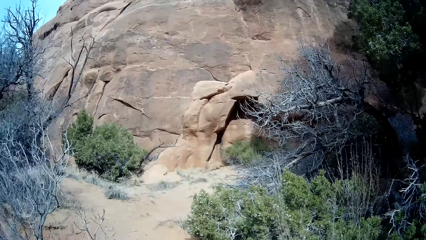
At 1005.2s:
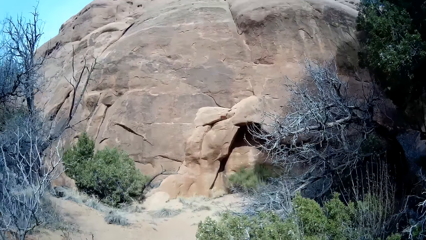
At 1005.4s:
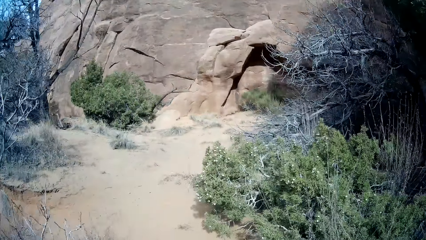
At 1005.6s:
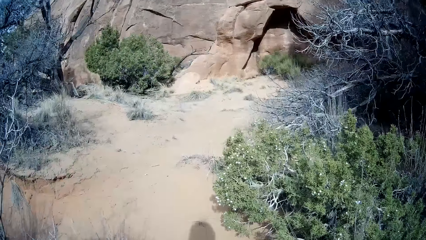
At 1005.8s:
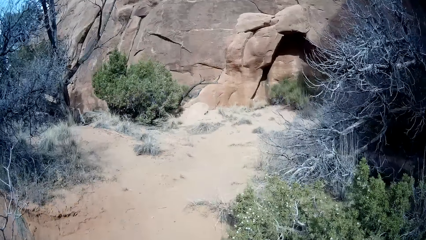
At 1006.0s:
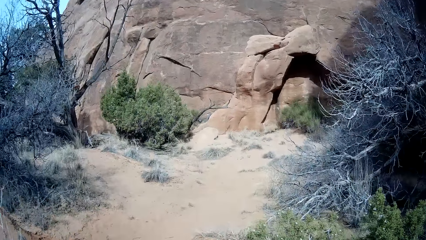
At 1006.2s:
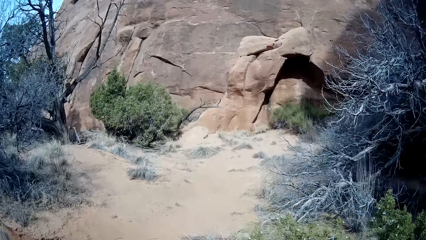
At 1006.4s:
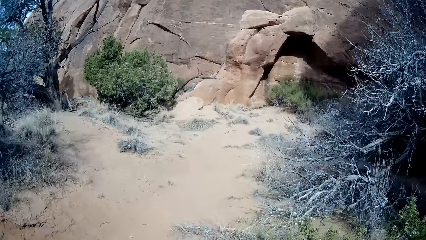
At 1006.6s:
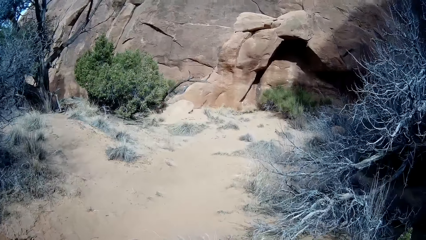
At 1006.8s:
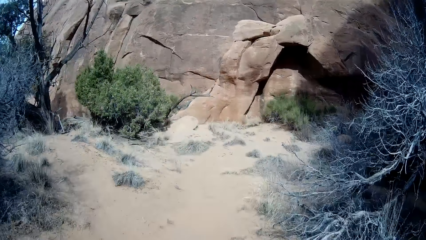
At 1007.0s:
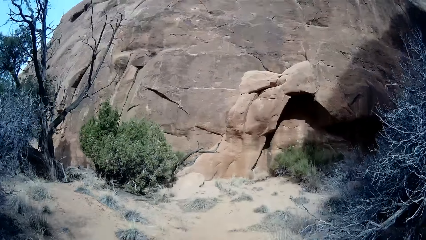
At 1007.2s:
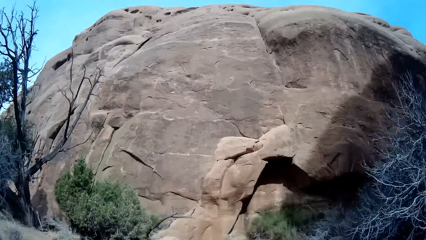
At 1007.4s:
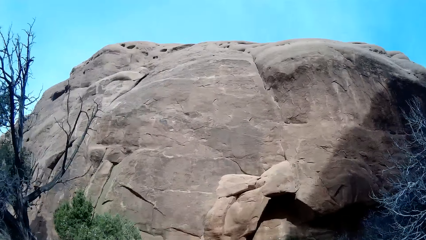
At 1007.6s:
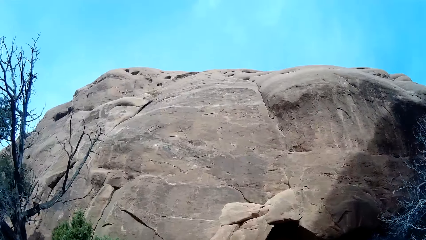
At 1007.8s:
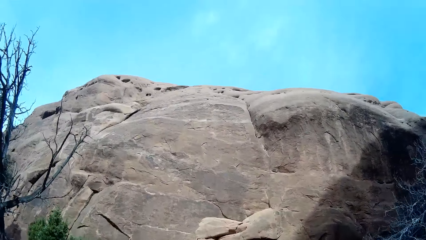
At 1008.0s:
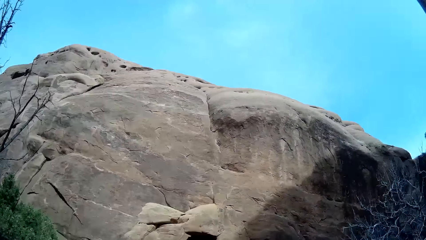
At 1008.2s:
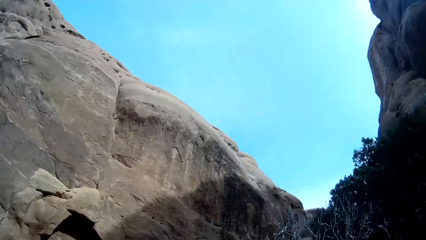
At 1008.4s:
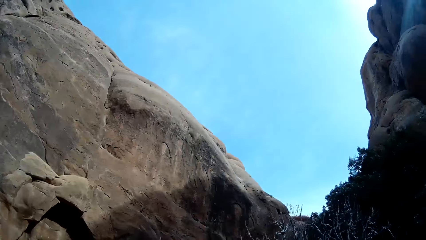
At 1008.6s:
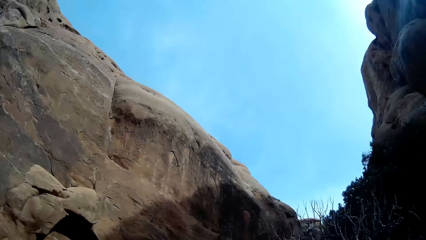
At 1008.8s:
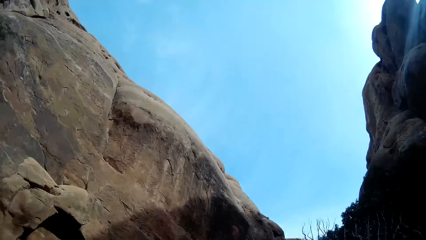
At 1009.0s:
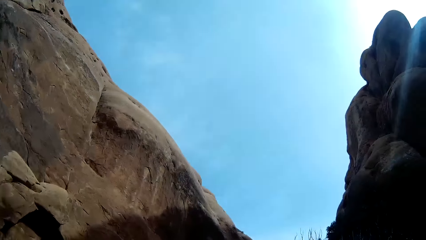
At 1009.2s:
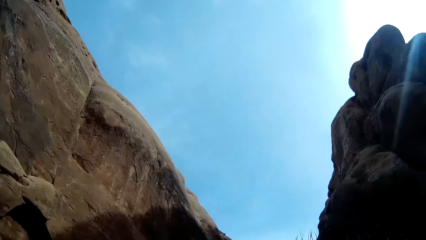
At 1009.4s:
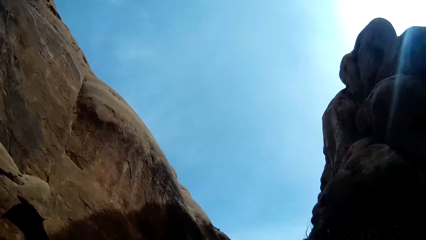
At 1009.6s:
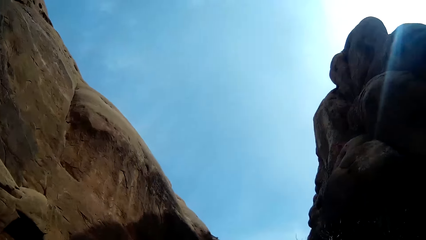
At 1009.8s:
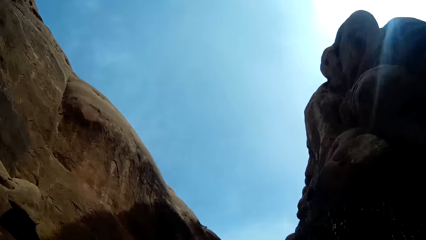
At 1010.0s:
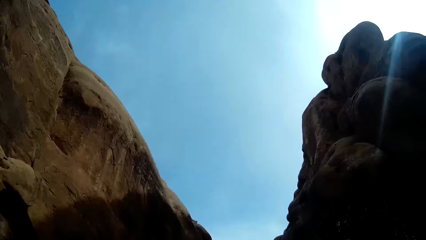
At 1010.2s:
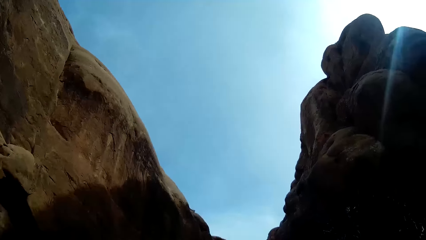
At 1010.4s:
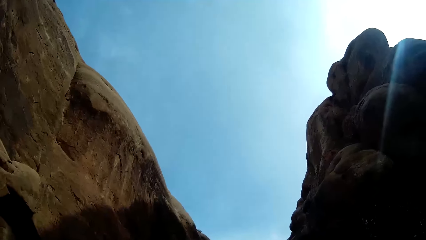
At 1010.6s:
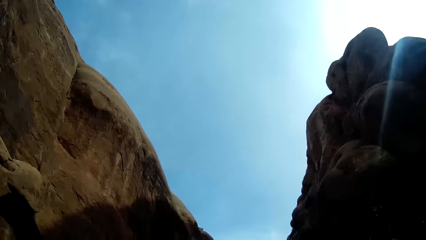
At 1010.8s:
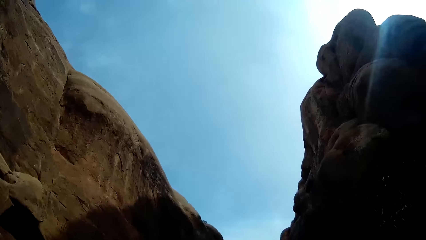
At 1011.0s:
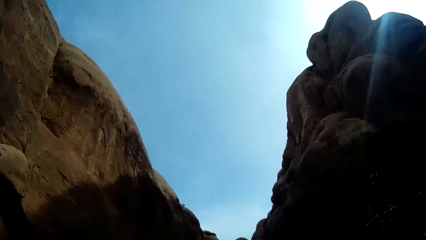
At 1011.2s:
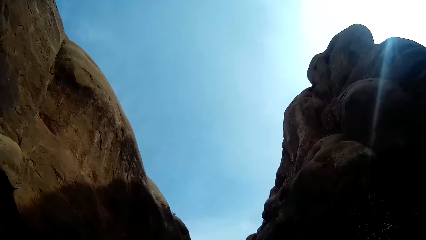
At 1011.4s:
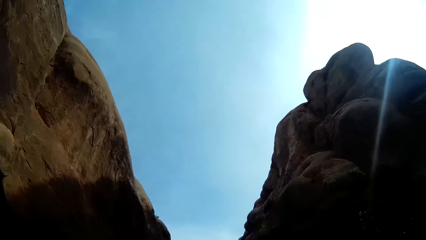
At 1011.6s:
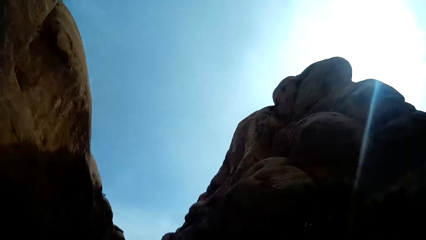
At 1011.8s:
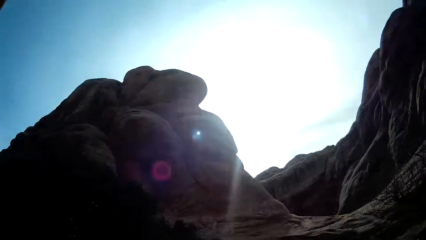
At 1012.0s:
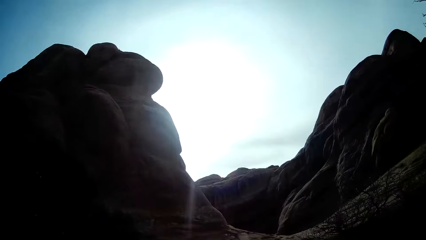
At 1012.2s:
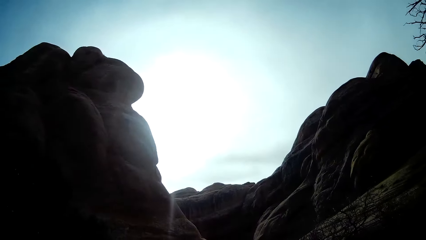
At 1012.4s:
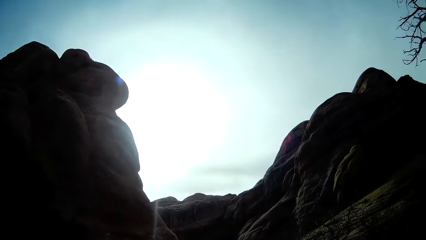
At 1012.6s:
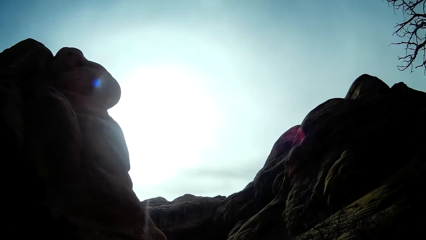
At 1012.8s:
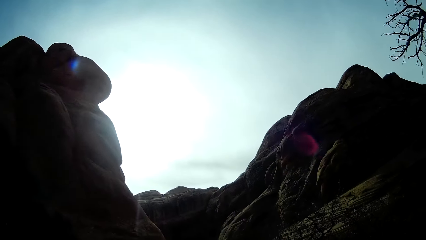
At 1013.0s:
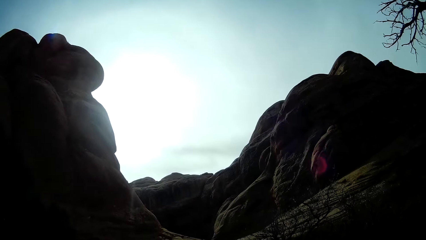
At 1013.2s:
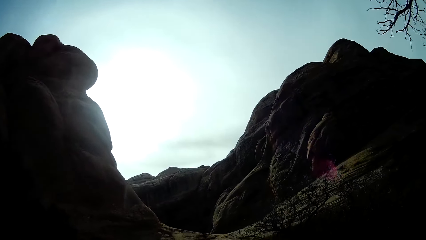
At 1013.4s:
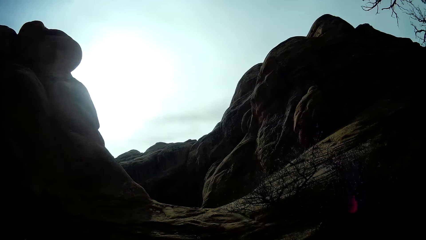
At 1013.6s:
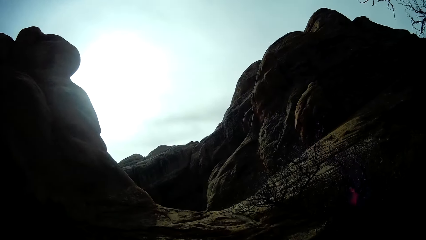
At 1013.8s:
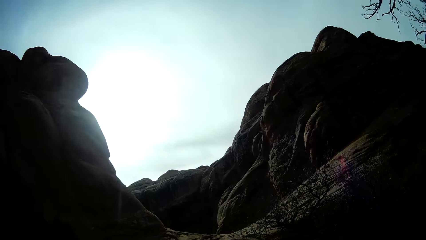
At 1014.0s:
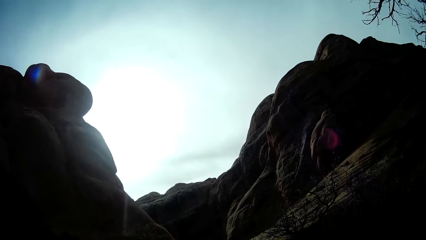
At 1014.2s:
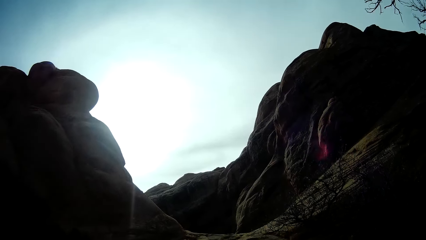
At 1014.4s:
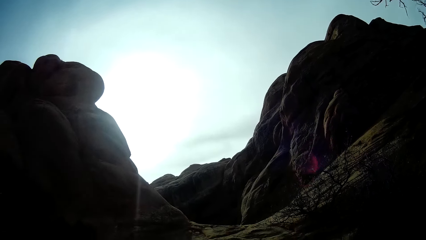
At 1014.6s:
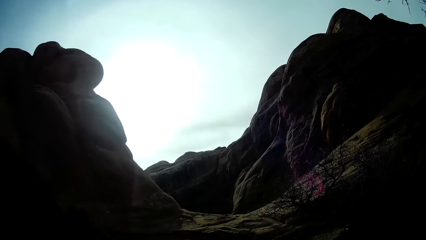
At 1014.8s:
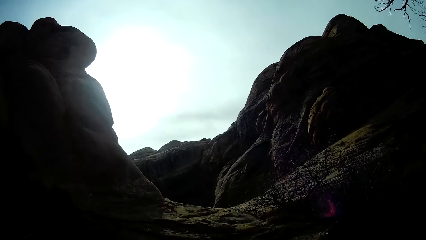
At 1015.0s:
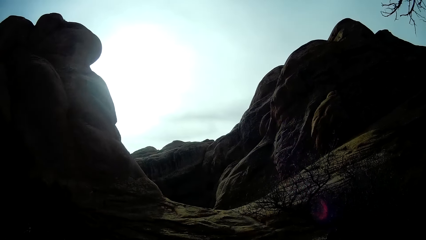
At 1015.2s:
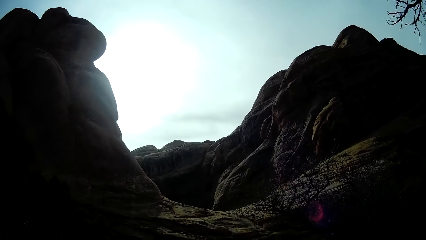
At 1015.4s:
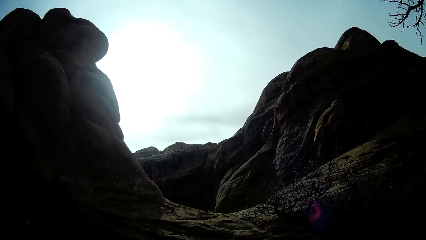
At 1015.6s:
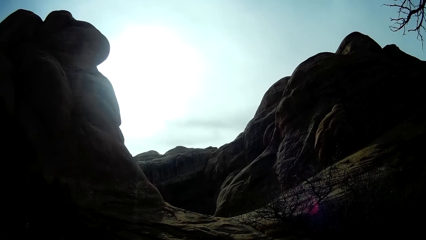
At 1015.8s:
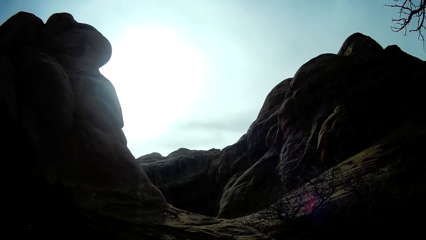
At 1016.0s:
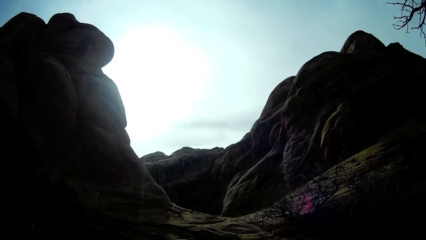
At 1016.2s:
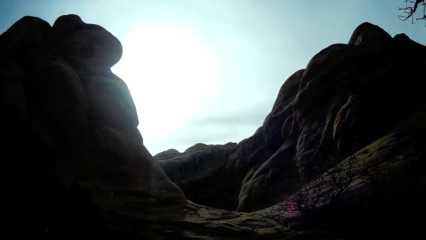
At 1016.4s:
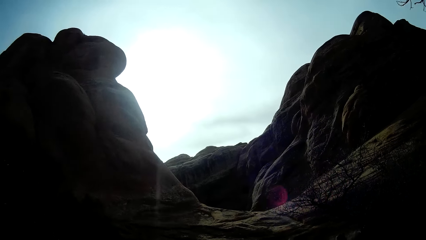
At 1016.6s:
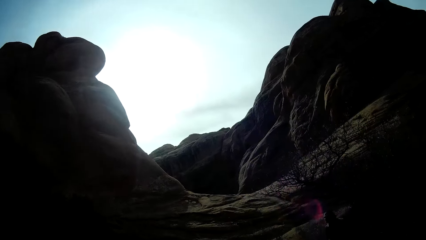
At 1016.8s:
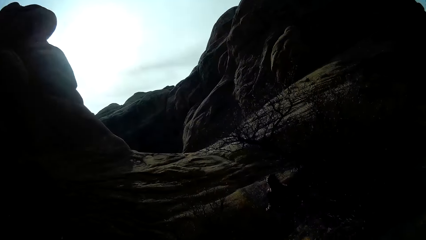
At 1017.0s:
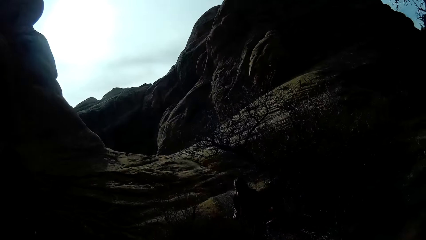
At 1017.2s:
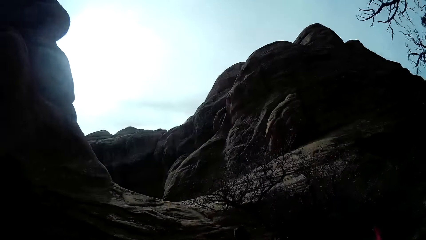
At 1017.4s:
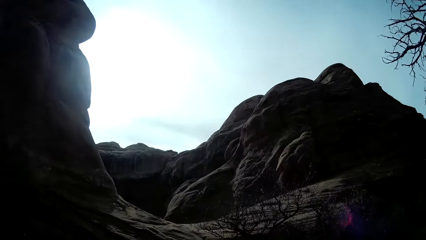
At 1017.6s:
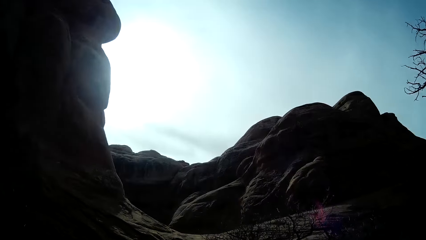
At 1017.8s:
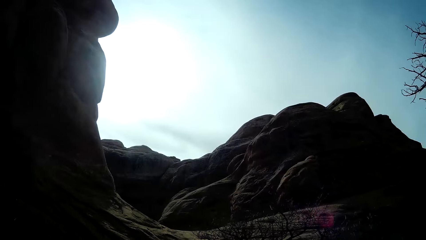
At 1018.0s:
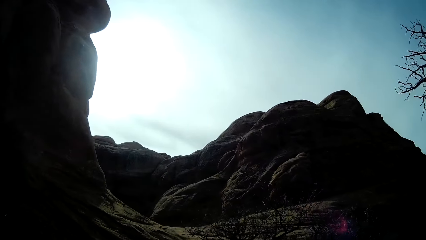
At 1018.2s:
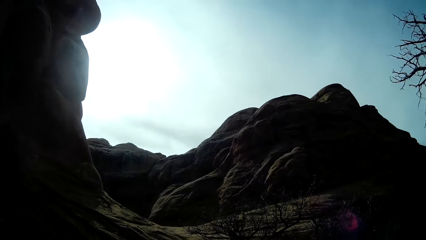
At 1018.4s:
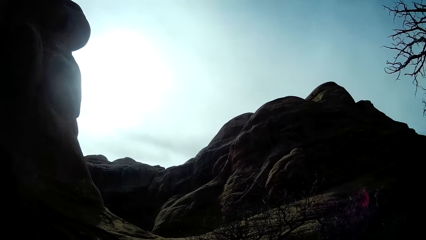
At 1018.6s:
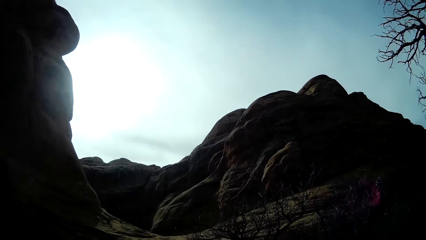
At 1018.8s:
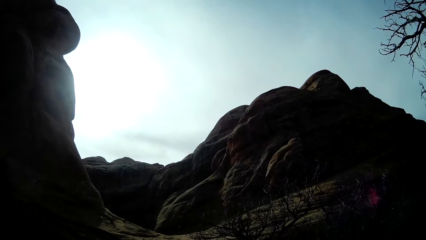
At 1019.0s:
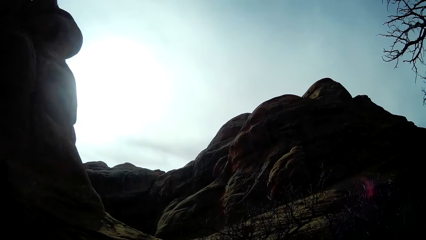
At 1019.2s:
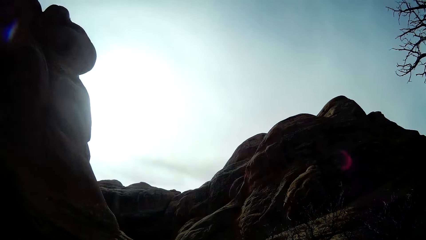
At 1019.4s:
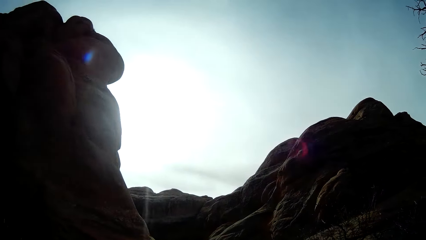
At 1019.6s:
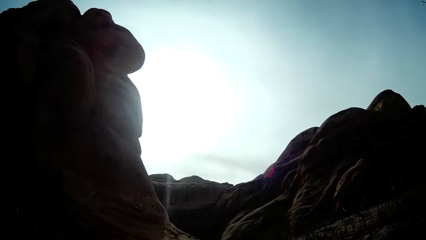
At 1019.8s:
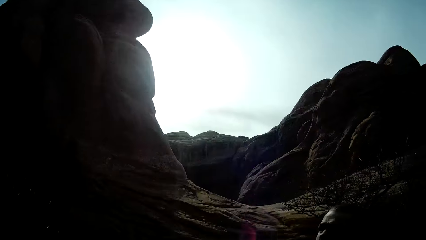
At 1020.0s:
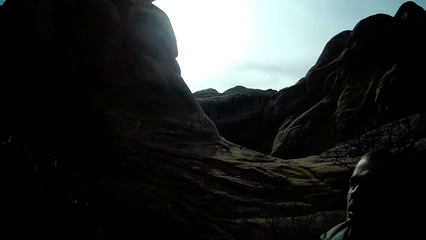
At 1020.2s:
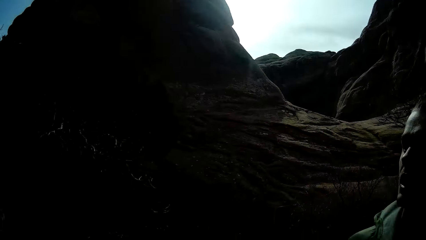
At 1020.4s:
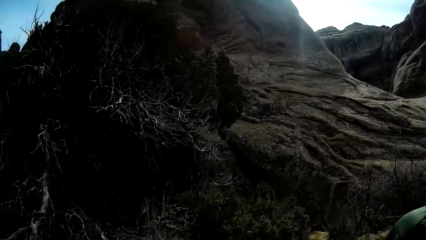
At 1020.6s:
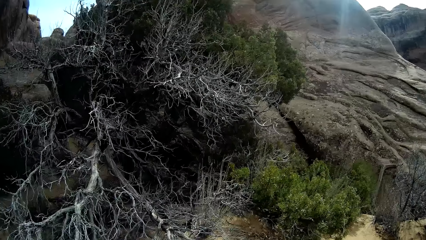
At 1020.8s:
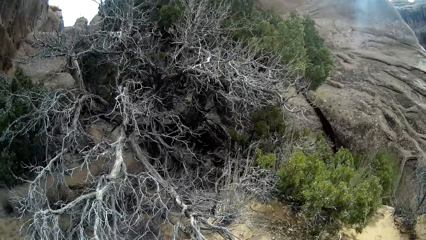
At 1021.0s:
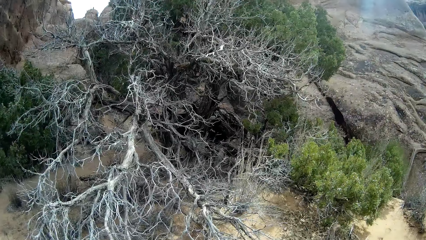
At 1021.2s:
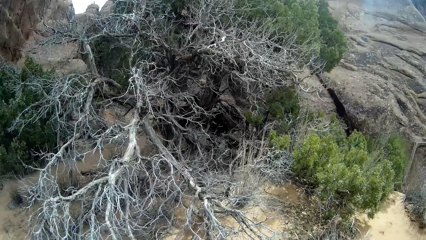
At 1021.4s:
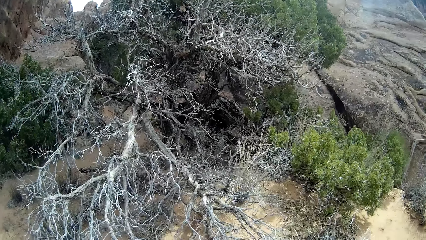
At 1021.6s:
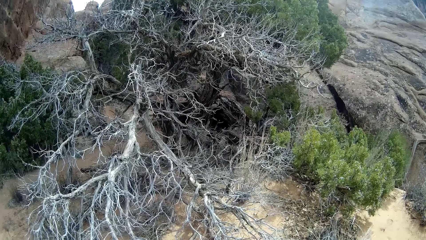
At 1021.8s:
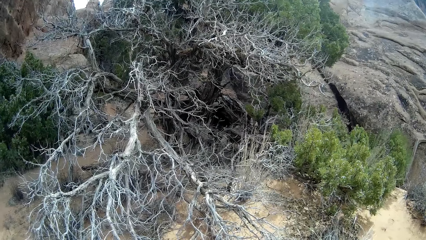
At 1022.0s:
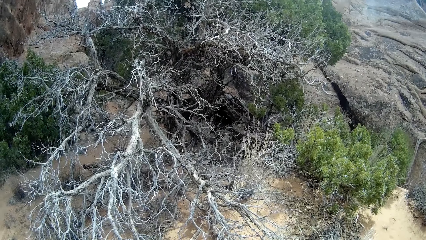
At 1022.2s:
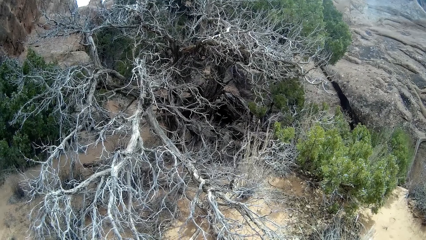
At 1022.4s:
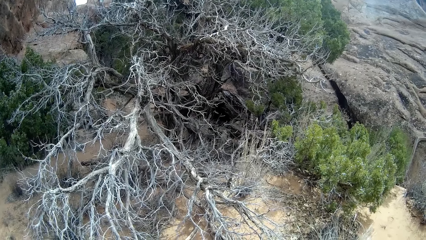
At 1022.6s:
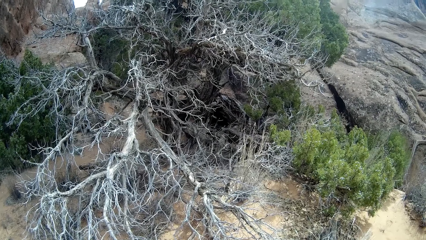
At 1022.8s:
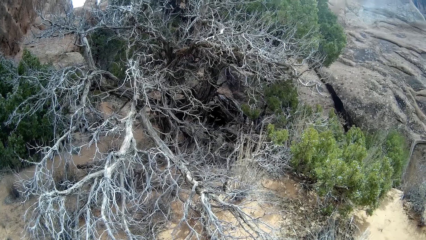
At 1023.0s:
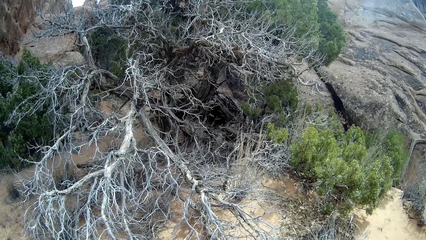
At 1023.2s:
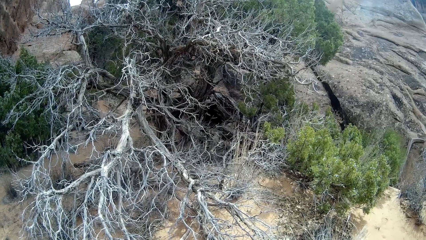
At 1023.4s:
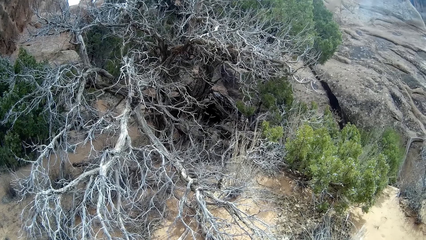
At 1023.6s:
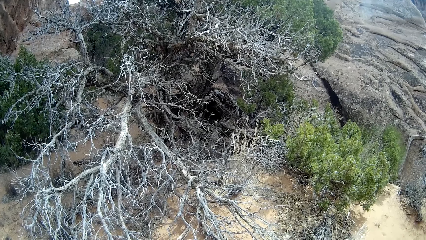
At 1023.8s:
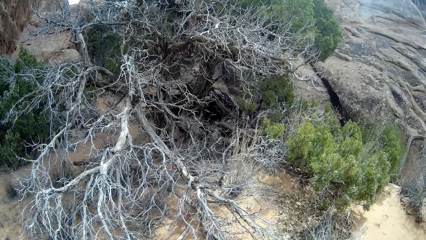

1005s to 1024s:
The camera wearer walks on the foot path. They stare at the hill. They stare at the sky. They stare at the hill. They stare at a plant.
